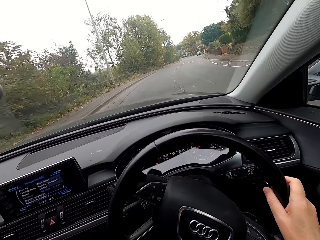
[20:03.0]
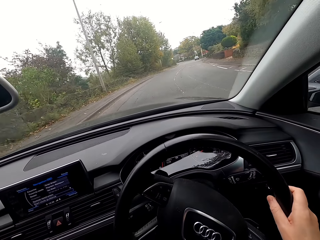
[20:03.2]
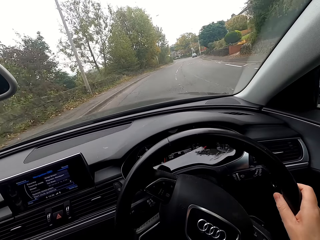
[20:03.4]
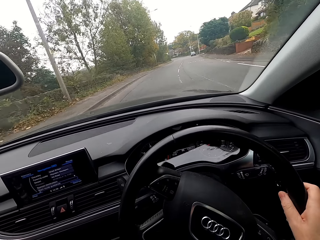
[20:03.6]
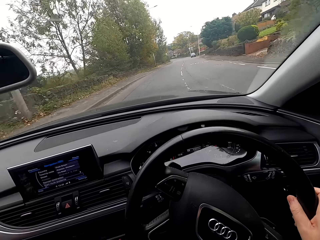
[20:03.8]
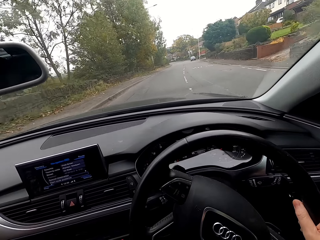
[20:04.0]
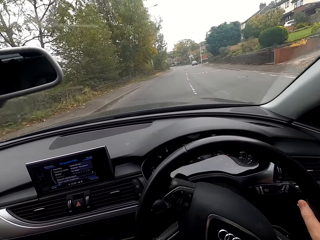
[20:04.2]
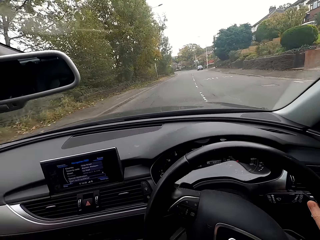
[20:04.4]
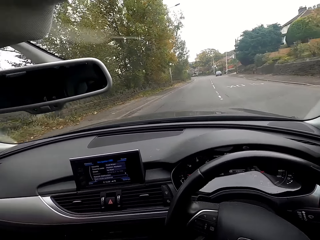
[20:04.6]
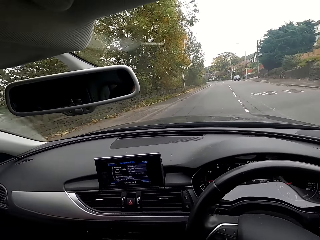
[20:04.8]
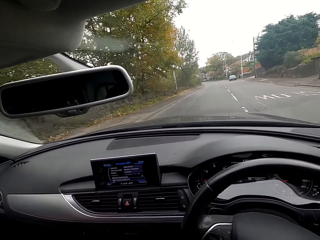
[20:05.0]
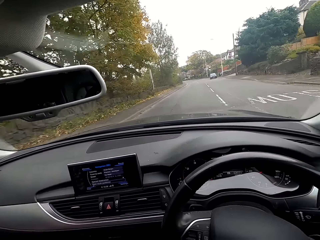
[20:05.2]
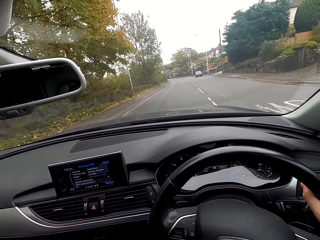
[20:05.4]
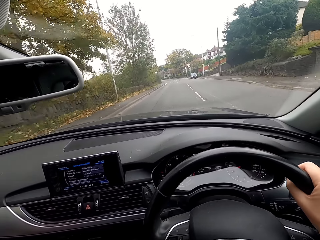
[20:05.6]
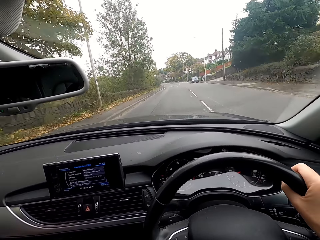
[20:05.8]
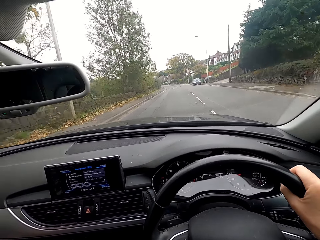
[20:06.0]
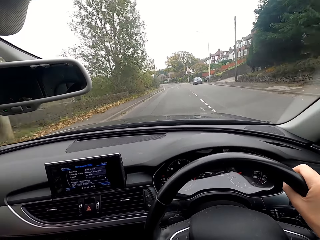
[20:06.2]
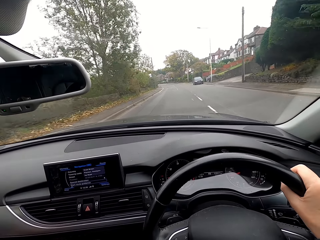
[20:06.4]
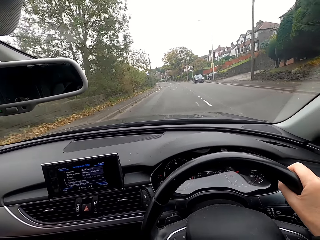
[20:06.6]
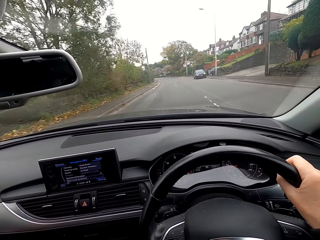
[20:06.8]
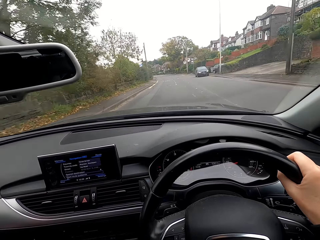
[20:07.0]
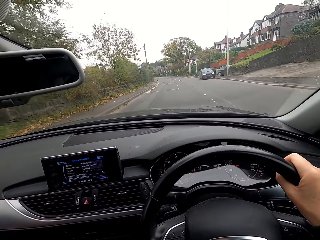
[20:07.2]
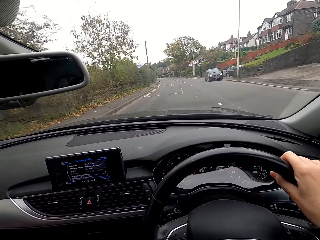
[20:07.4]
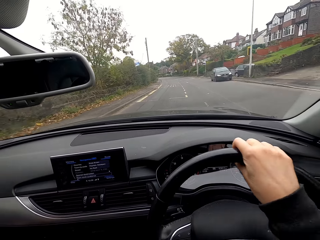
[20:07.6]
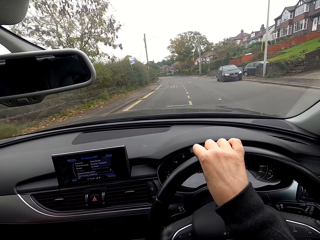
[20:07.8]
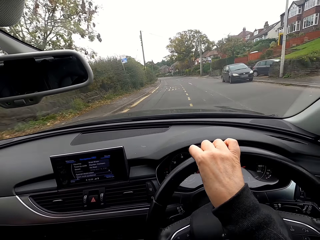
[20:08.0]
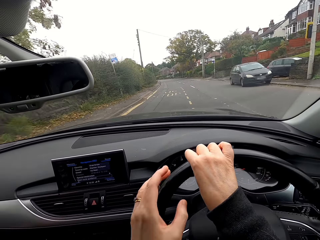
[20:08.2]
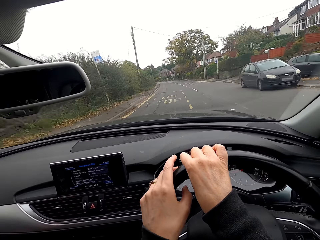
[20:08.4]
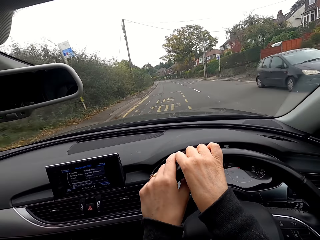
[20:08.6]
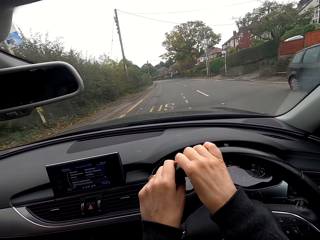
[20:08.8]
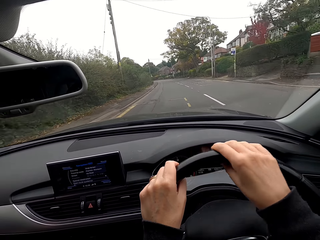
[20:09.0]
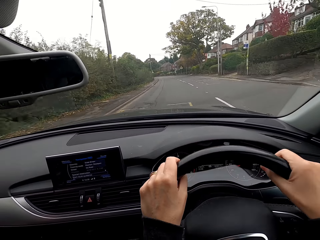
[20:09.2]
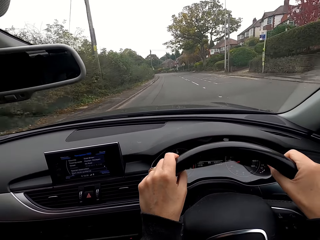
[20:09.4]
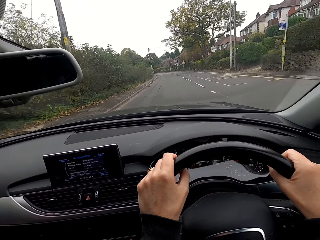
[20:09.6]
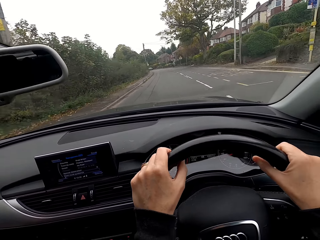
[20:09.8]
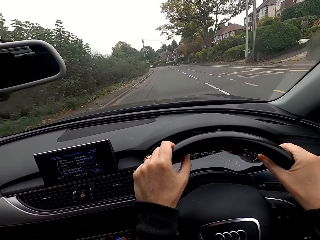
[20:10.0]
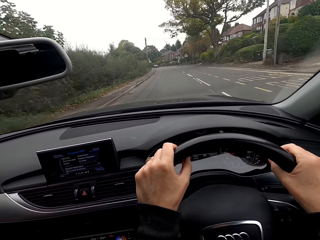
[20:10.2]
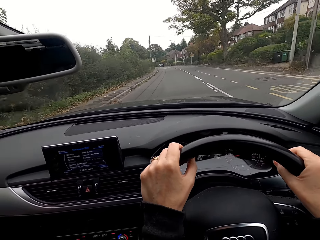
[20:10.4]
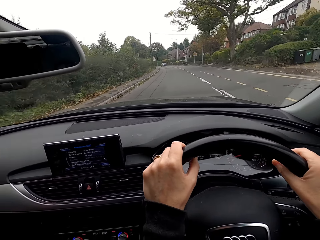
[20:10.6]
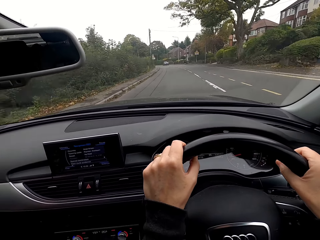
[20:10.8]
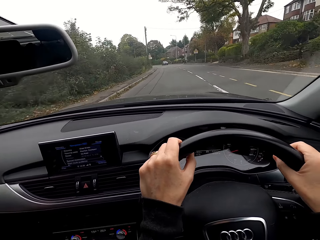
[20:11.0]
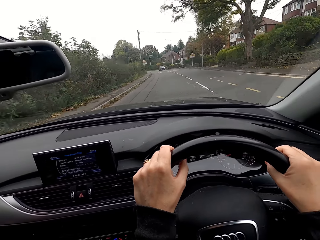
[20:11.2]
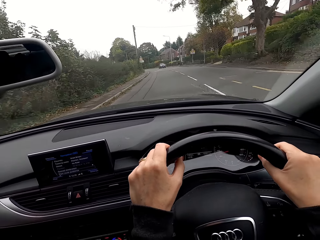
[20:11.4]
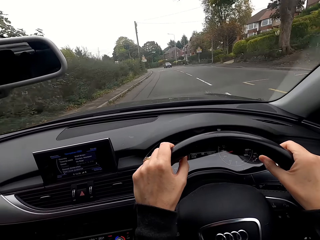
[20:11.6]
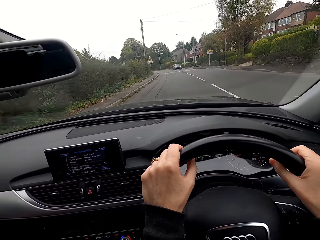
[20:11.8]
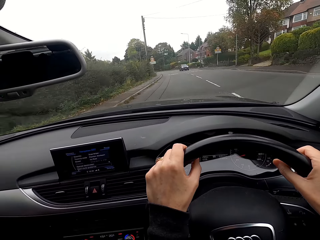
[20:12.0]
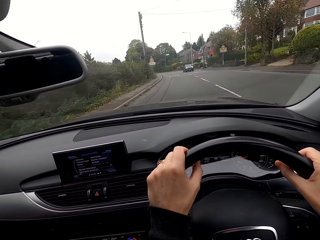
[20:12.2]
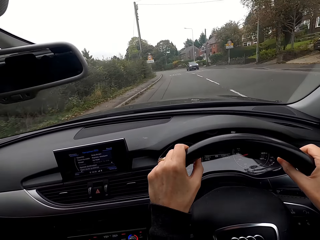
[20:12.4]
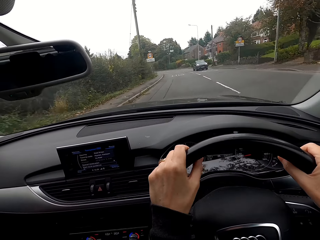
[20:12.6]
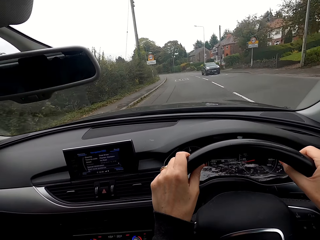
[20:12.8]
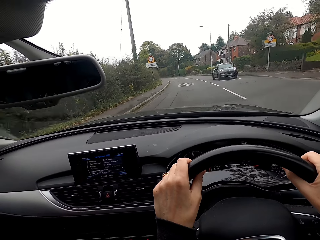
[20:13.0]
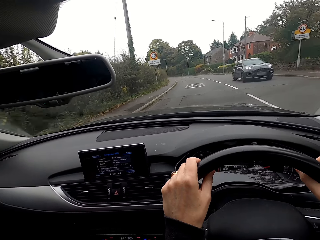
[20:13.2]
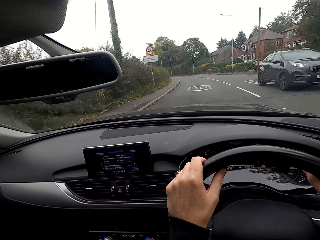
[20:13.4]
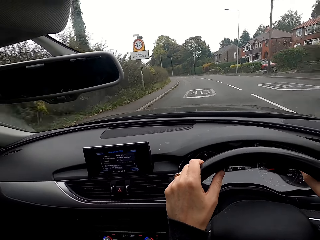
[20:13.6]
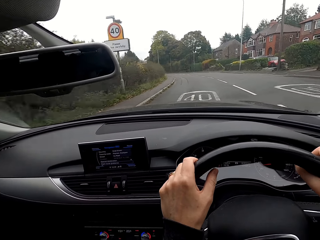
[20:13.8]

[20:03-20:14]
The camera wearer drives the car with the steering wheel in both hands.

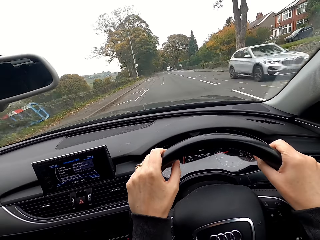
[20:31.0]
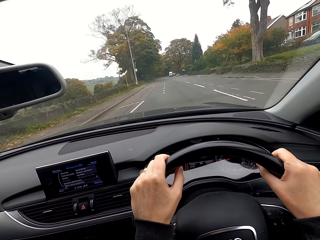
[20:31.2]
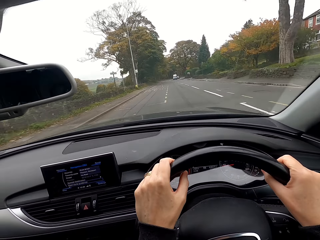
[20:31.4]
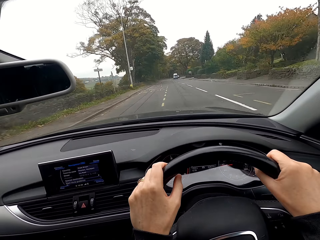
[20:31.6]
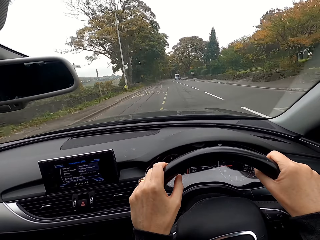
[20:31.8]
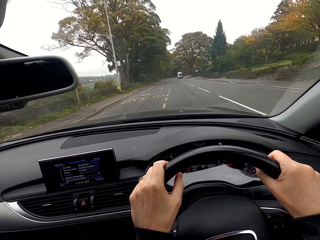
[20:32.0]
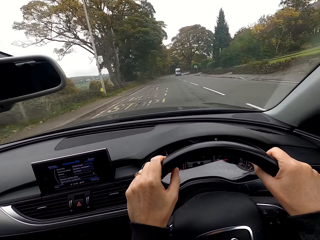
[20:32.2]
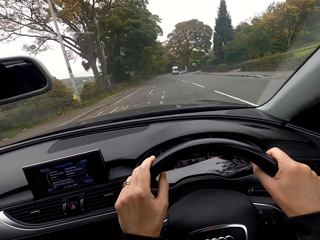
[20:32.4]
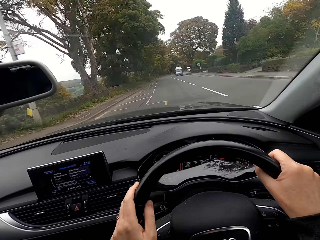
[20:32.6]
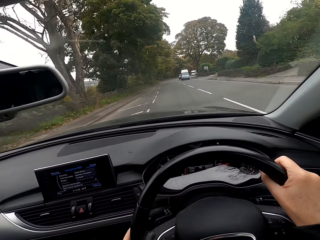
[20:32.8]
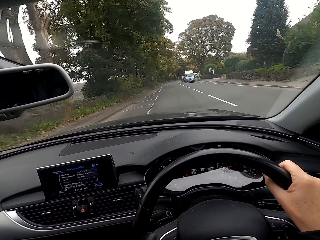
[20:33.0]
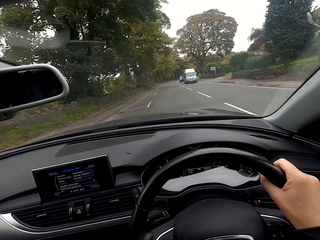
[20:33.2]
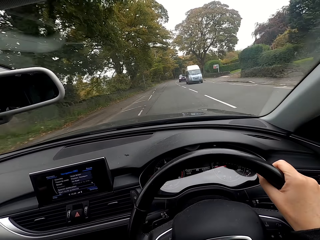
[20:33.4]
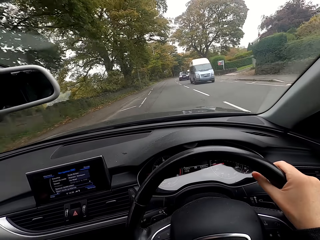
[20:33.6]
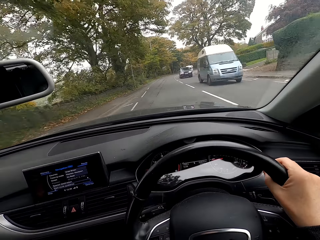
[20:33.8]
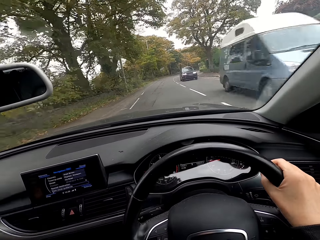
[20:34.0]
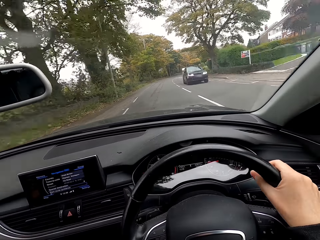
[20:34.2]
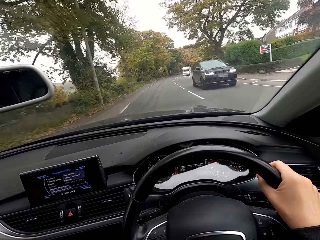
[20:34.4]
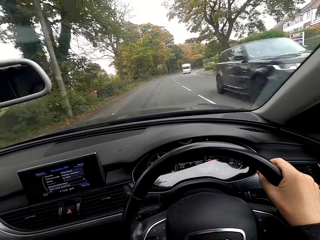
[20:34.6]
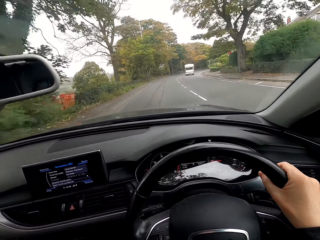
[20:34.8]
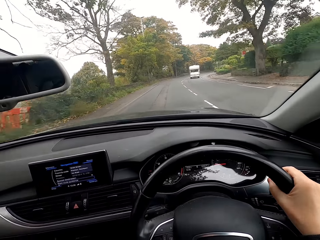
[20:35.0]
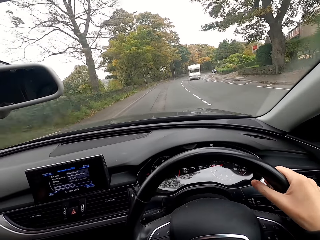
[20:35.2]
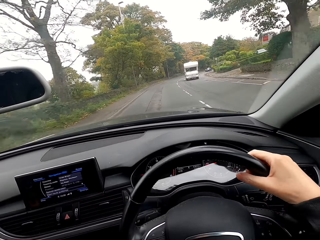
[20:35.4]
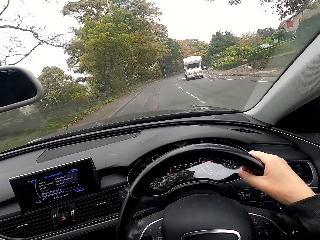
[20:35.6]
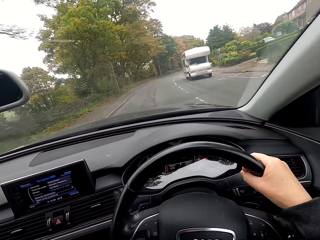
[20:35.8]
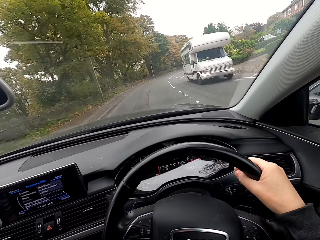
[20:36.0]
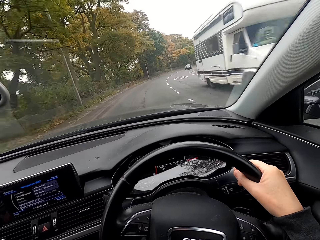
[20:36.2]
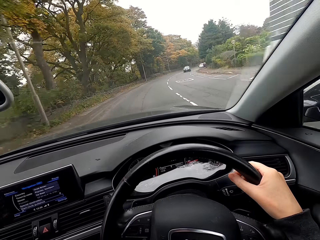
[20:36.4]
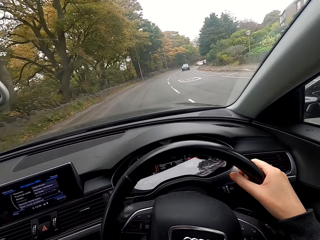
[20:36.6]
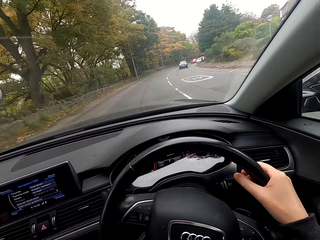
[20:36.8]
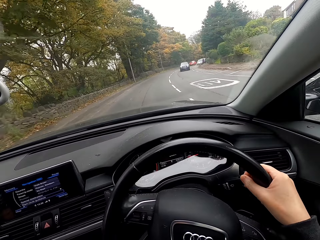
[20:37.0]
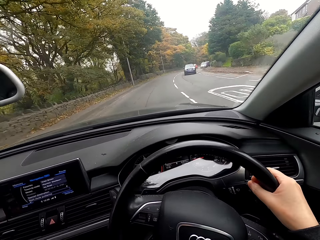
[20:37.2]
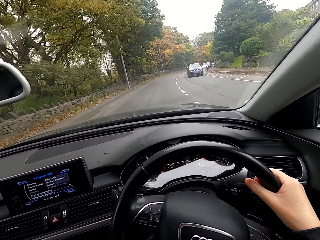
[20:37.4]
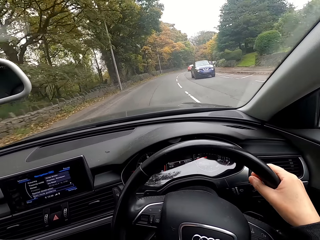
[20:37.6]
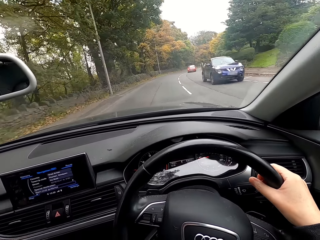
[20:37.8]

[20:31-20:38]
The camera wearer drives the car with the steering wheel in her right hand.

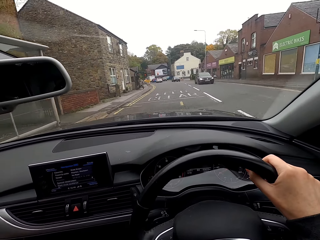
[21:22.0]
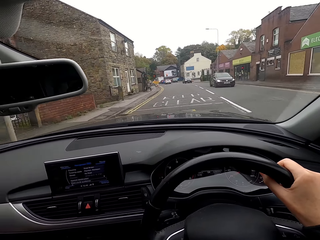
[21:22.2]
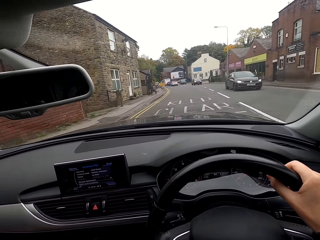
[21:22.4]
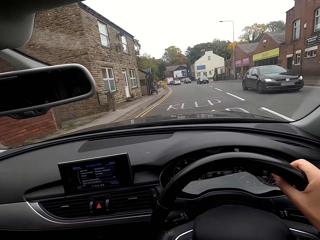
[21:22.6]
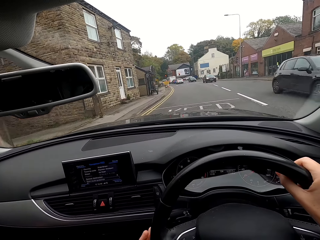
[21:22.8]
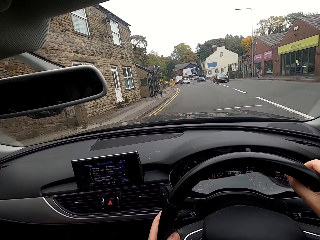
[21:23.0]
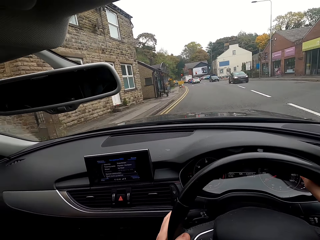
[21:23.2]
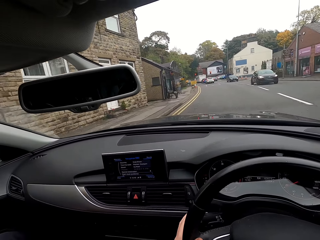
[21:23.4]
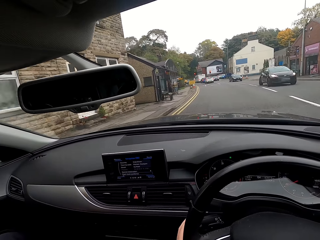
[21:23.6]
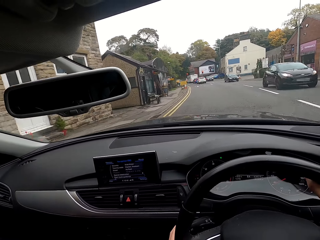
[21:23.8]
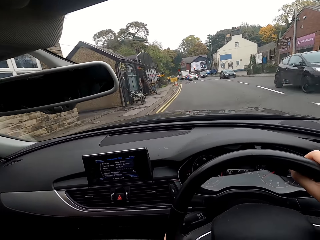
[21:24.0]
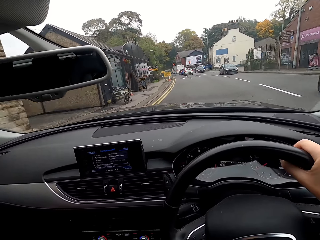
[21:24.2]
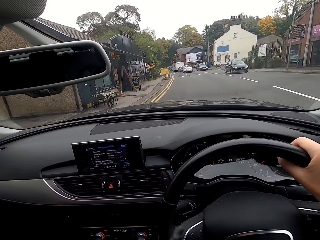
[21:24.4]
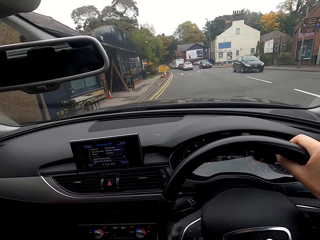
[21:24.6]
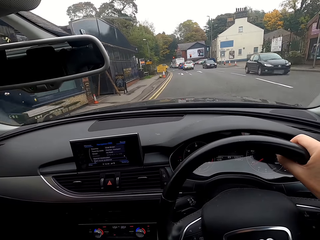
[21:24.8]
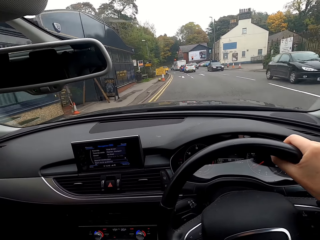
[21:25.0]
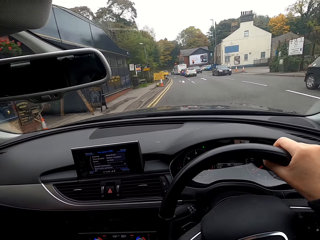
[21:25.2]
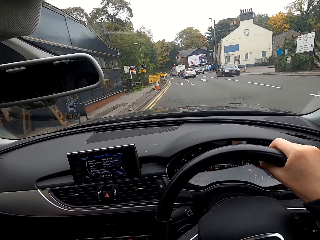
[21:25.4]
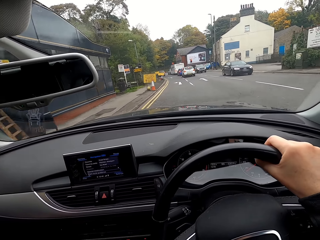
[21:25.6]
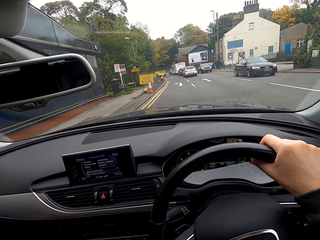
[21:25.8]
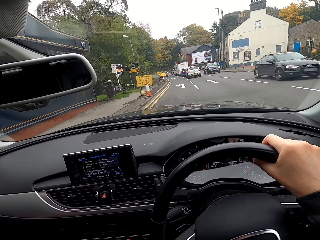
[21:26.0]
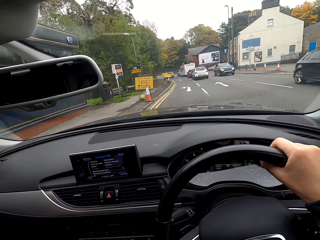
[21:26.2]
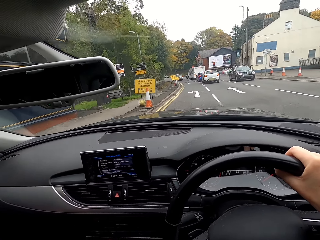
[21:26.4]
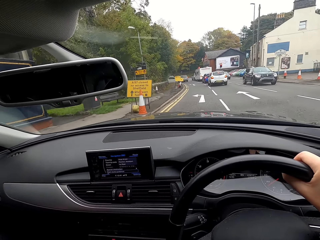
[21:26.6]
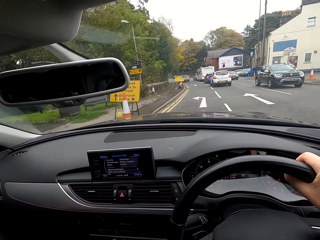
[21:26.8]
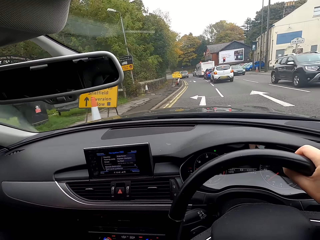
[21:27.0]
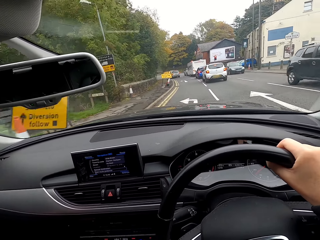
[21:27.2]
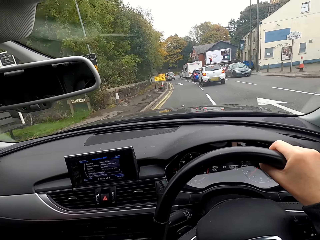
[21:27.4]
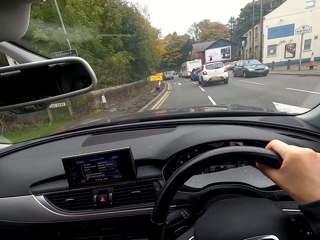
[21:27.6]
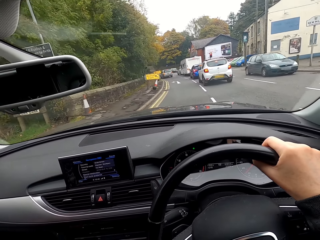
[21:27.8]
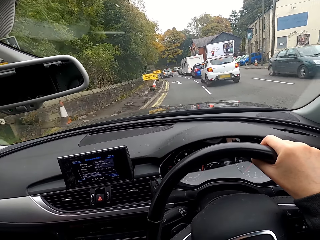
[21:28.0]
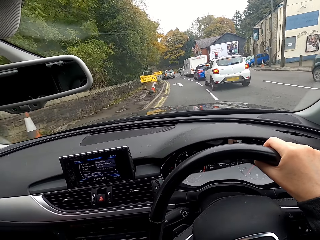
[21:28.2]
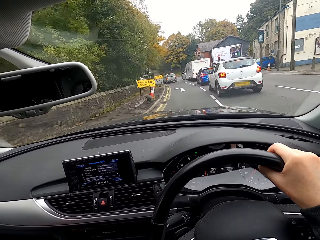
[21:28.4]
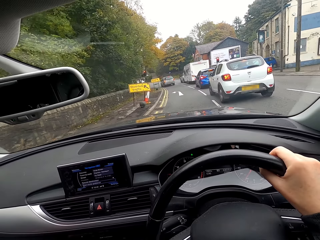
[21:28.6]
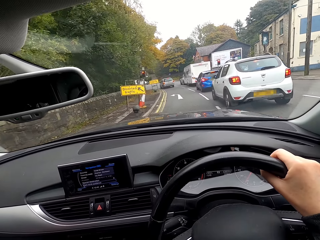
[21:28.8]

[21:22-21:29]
The camera wearer presses a turn signal lever on the steering wheel with her left hand.
